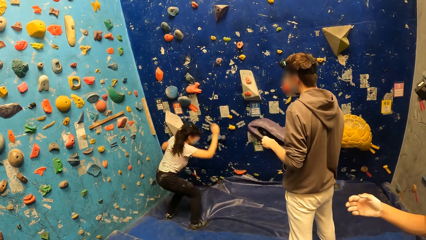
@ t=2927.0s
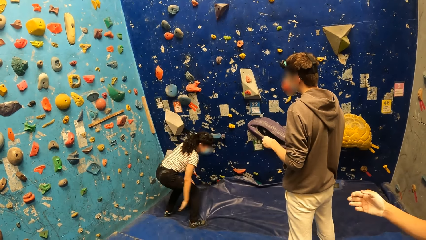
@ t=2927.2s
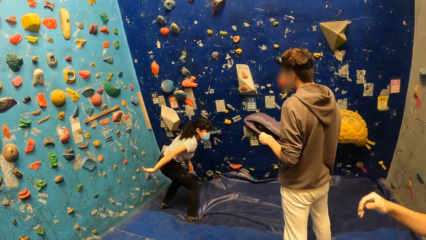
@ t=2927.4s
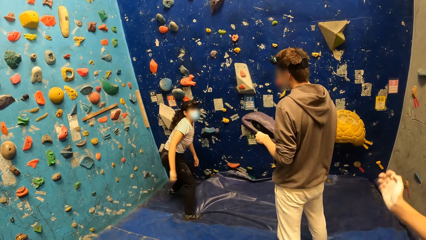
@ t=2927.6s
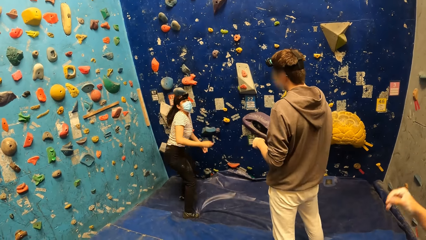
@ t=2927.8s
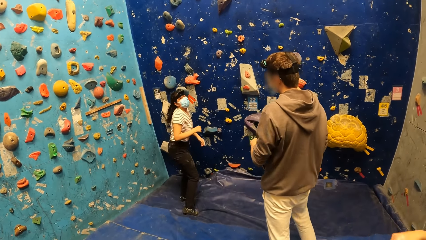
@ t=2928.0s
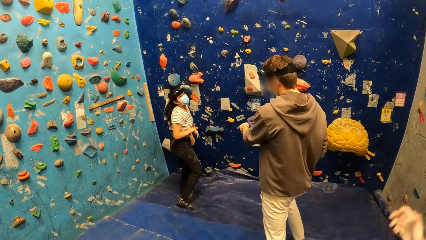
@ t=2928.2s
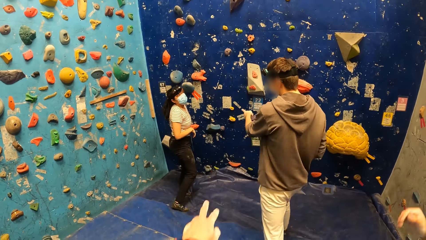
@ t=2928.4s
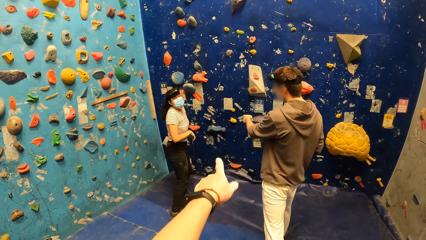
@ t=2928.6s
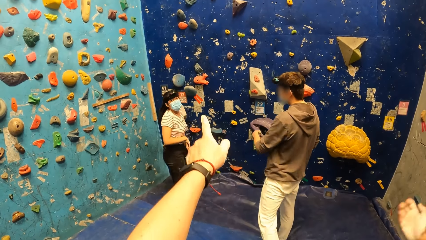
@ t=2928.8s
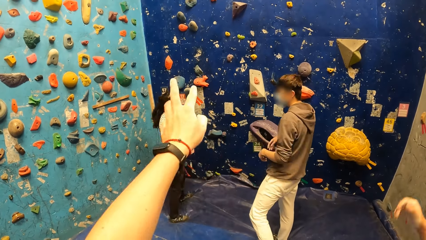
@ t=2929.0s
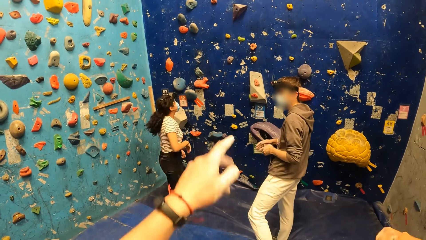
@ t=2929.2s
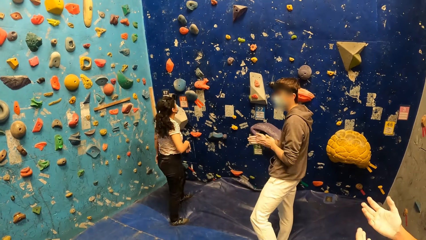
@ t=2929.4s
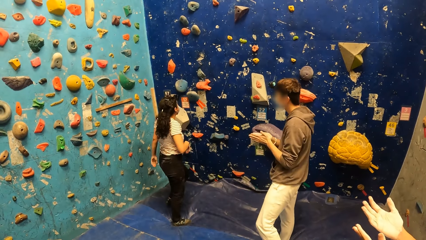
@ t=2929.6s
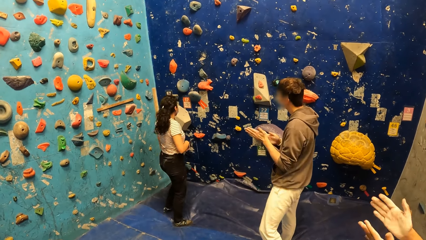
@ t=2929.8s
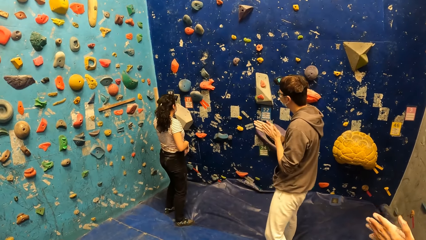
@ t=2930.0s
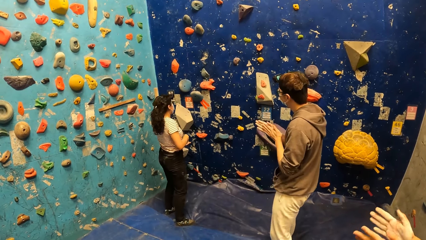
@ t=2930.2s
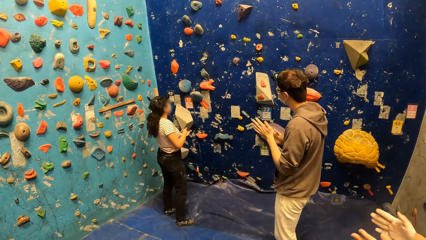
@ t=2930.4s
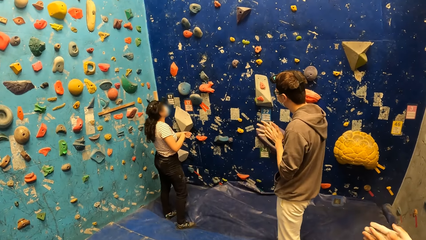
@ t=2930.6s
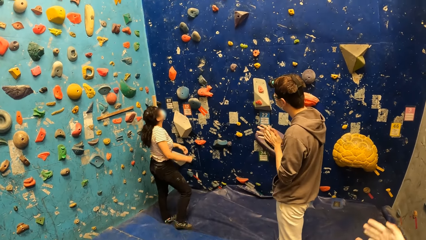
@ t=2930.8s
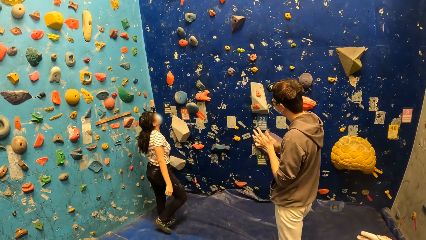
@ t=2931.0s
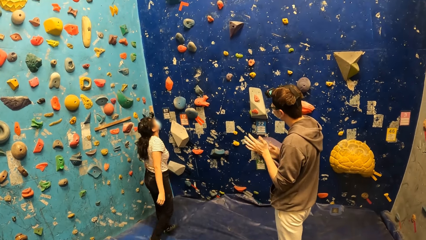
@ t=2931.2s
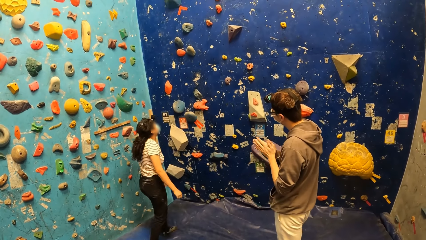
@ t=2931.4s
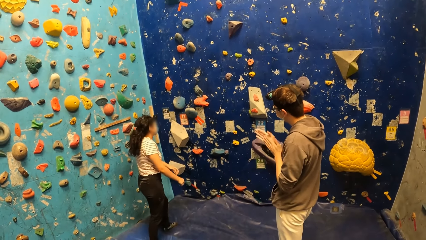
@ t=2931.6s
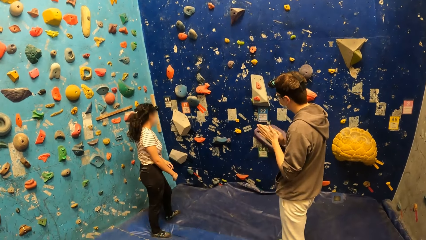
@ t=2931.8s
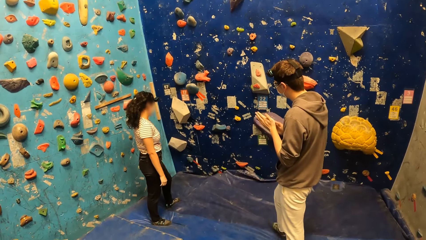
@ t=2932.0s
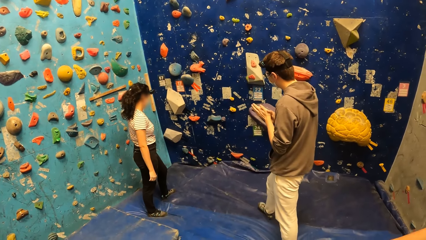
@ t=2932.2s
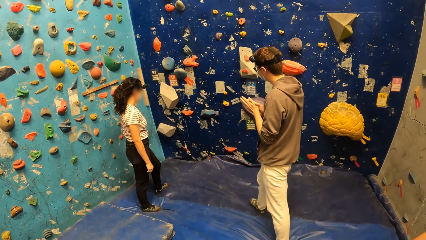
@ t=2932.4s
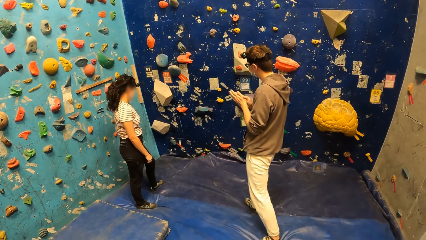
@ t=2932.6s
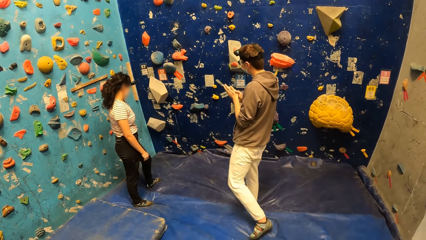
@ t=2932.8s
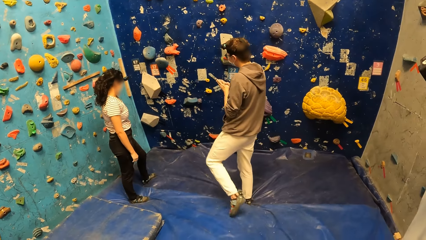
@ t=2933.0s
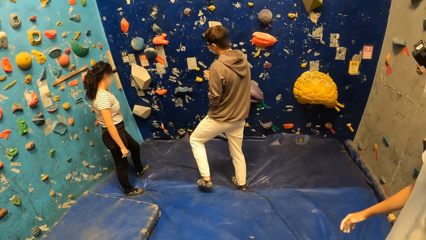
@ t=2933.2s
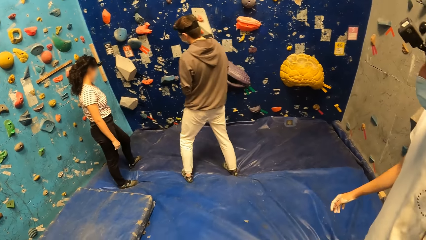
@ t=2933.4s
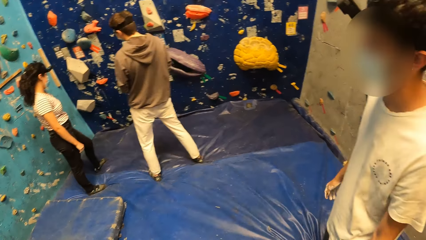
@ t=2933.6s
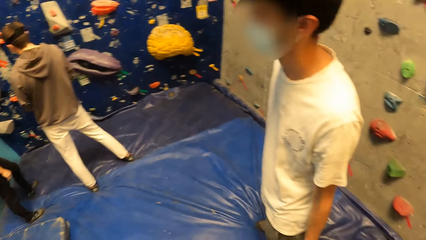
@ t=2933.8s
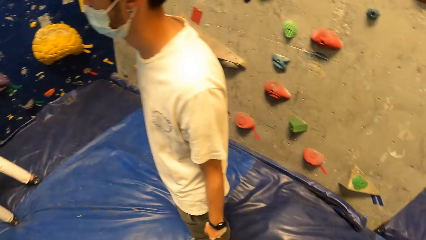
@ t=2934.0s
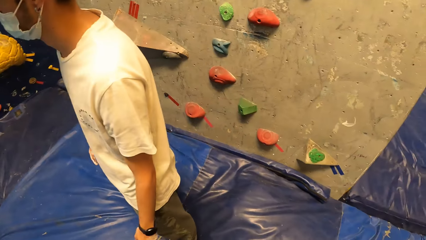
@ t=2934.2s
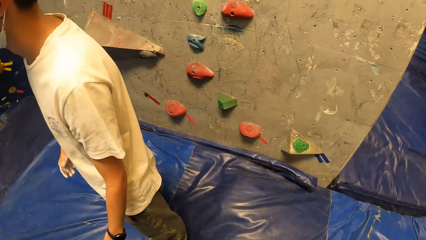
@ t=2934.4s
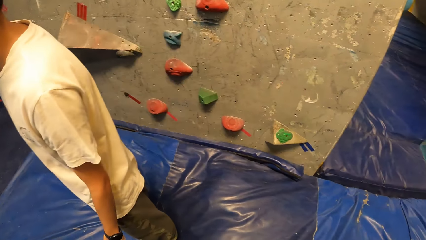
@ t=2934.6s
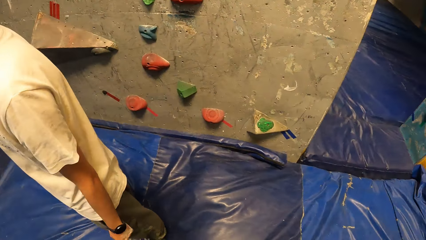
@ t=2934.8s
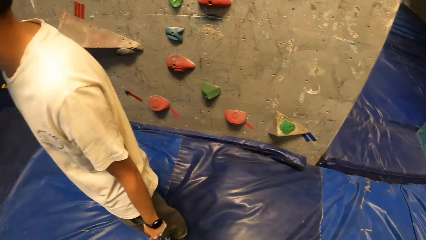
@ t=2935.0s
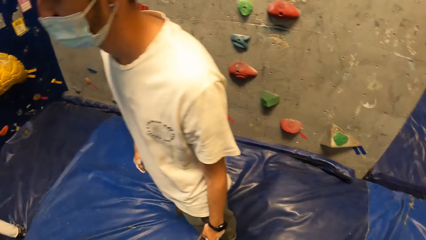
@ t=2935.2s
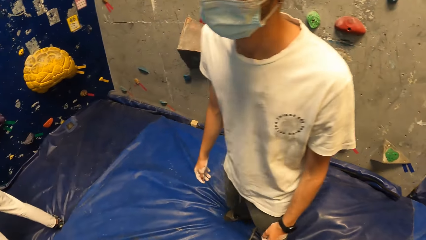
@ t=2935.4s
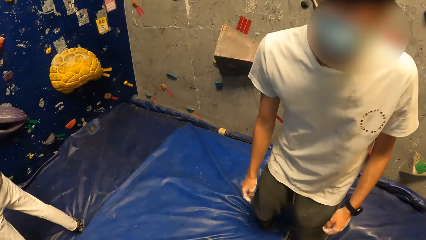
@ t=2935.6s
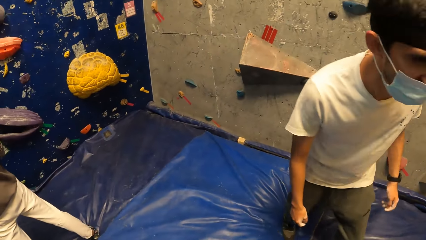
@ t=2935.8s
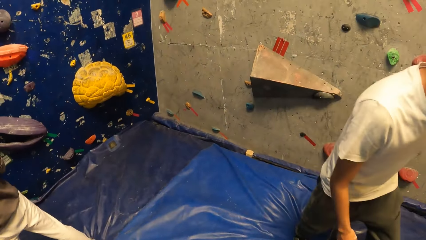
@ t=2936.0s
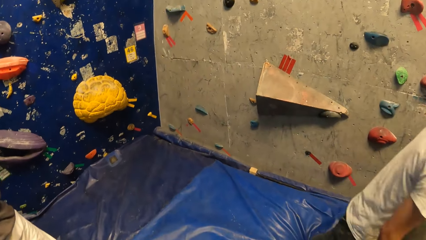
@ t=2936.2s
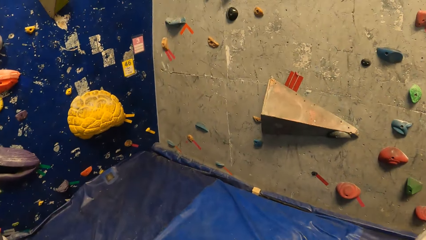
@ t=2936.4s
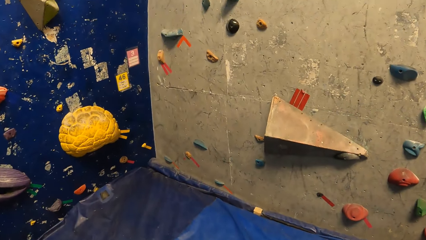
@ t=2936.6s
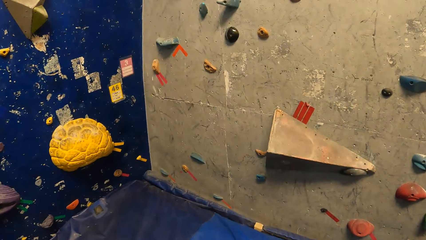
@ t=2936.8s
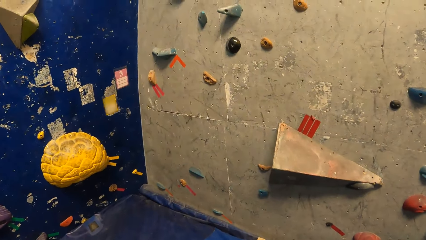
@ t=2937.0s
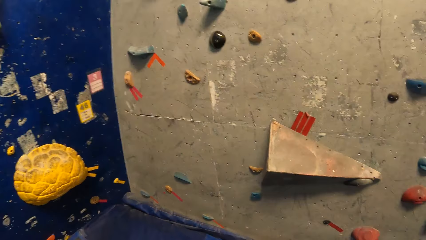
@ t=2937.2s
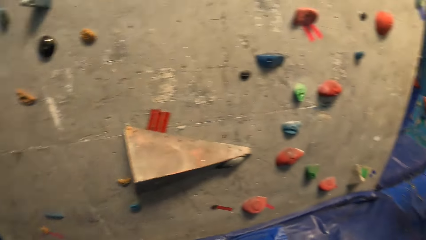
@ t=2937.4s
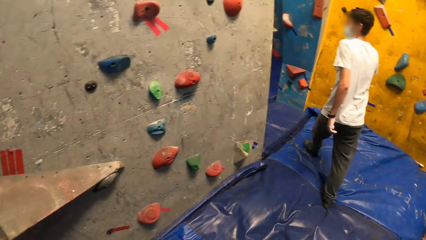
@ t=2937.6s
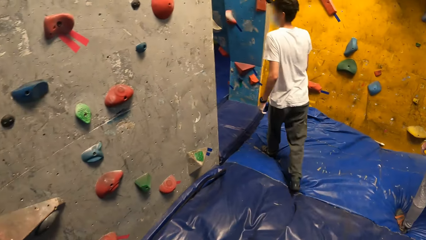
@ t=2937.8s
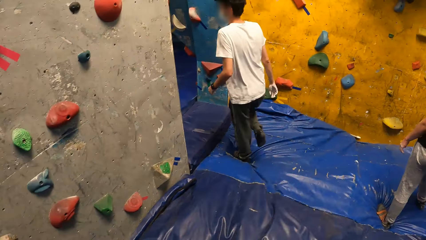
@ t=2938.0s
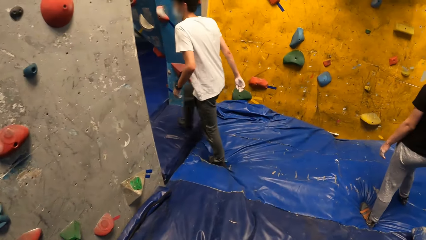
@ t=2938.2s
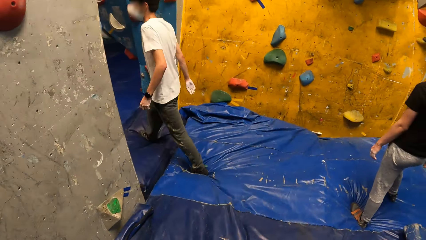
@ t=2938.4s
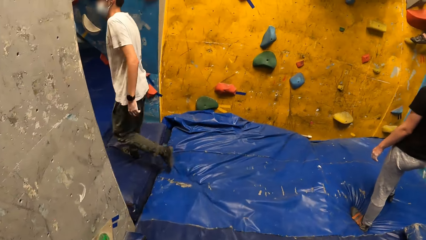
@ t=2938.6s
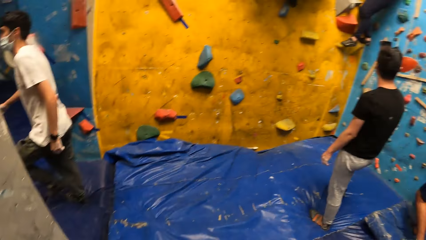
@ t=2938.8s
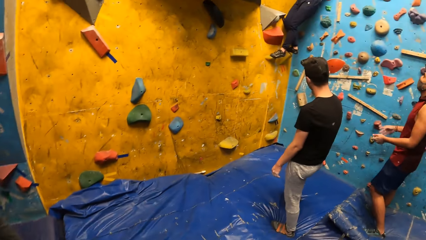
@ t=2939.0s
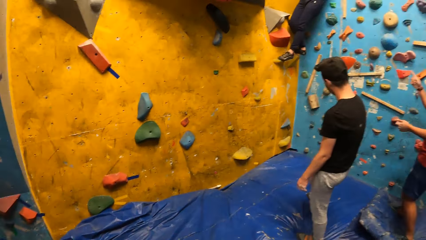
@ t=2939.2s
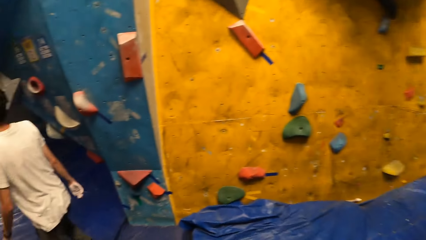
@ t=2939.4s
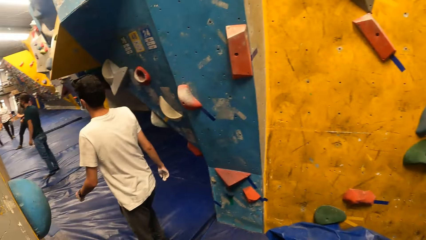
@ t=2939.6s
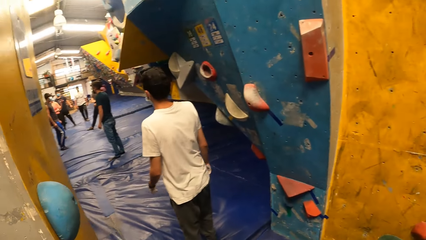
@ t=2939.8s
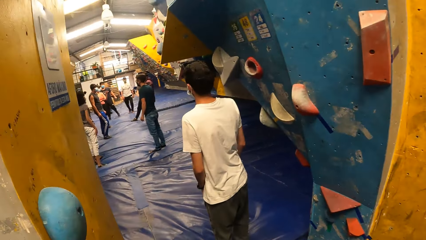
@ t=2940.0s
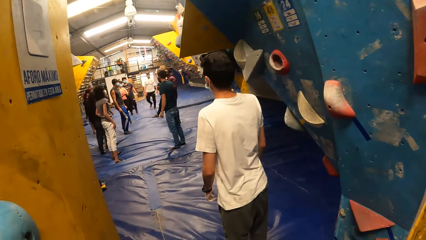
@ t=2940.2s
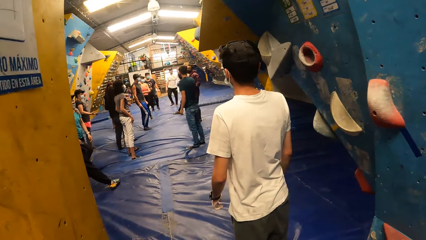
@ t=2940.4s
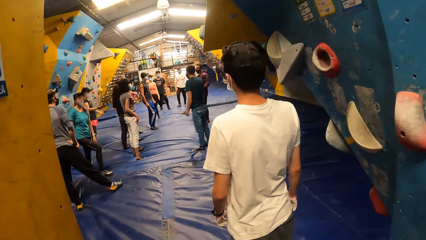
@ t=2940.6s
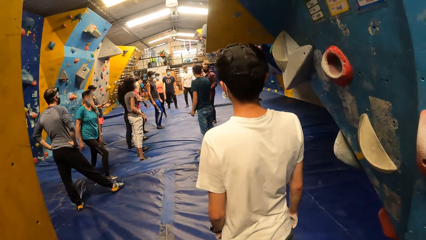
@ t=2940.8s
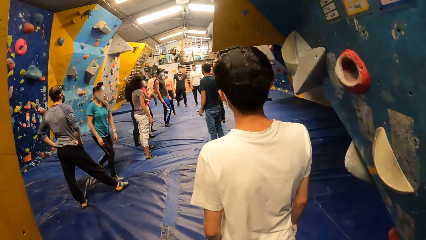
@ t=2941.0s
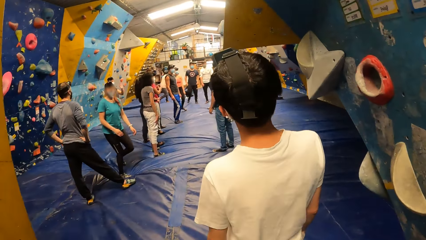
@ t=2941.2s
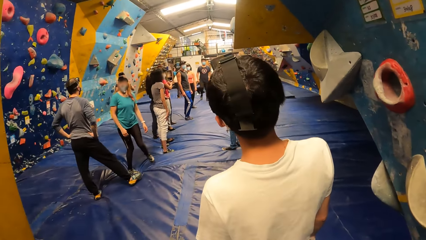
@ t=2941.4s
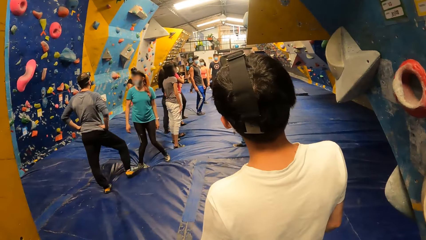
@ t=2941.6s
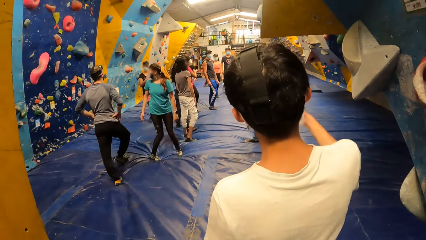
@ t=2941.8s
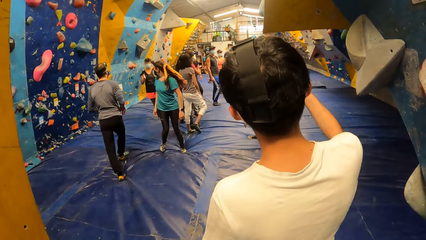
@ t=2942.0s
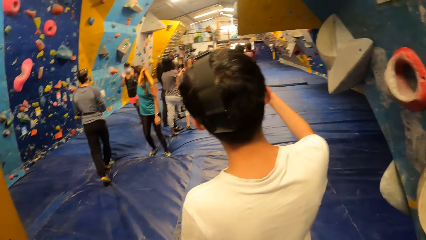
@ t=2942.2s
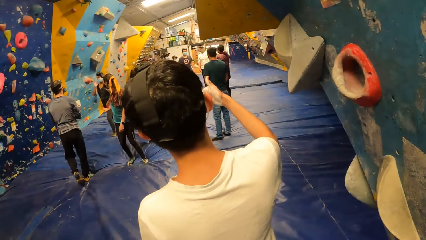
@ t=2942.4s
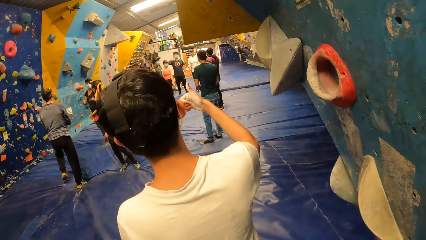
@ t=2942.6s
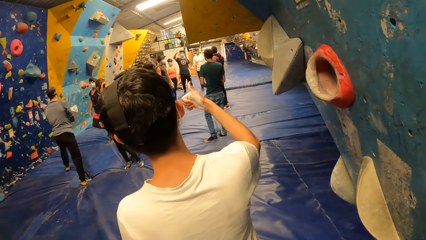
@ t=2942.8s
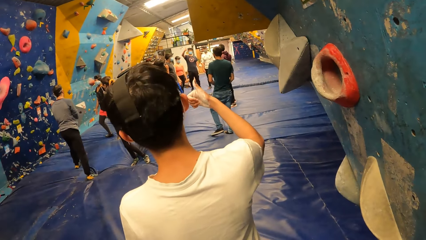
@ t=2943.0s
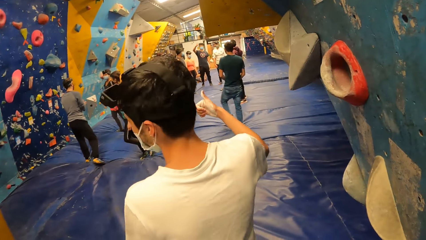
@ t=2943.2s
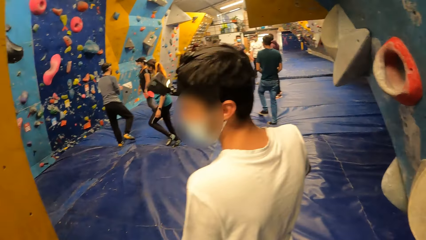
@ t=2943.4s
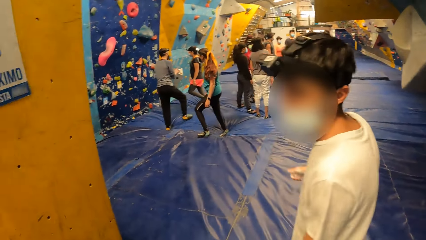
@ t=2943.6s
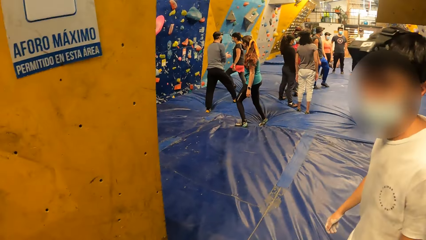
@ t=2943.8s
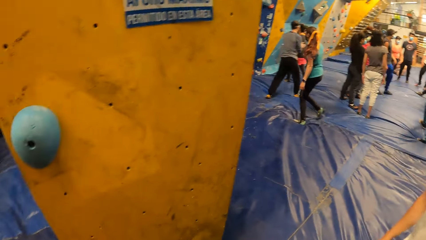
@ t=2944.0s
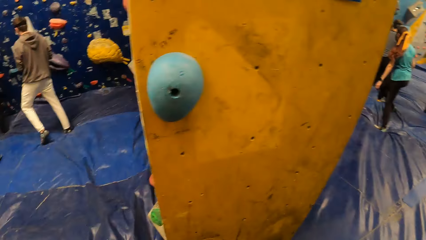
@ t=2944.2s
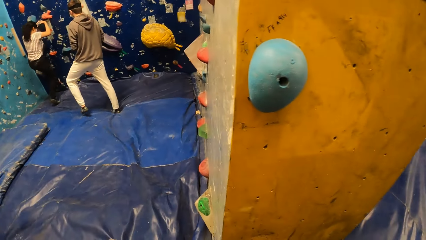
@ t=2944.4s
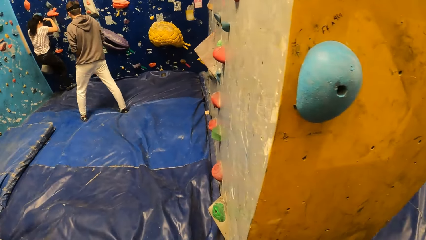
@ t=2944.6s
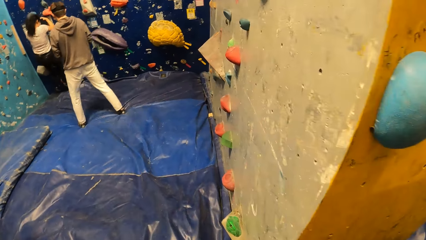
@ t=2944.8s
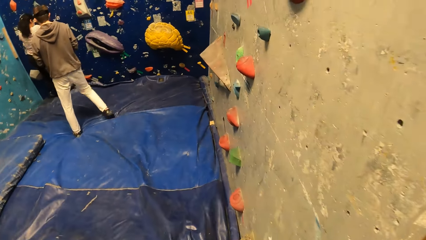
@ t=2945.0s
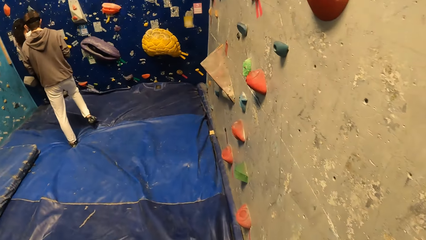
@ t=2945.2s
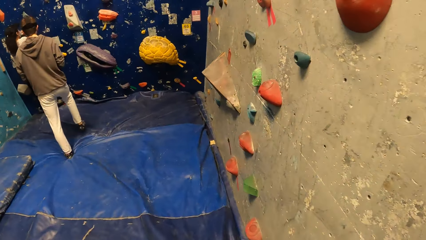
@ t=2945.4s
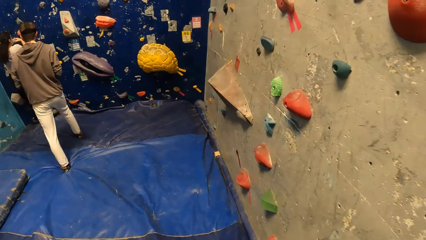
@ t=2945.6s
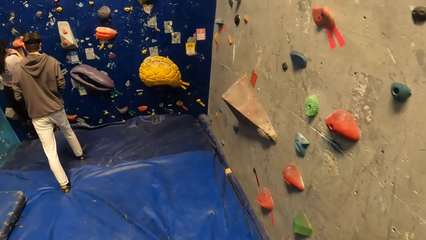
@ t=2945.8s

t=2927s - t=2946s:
The camera wearer points at the bouldering wall with her left hand. She moves the hand. She looks around. She walks around. A man converses with a group of people.
